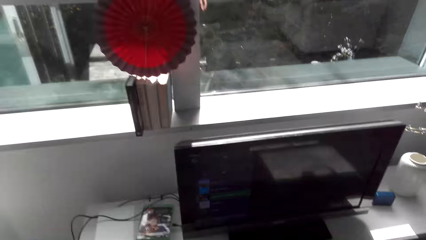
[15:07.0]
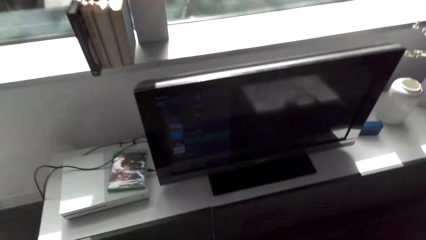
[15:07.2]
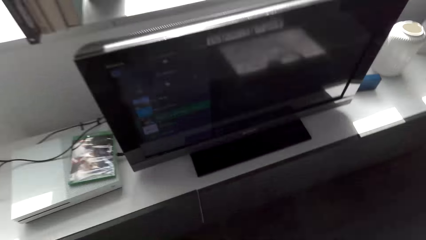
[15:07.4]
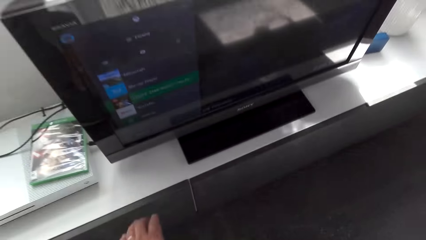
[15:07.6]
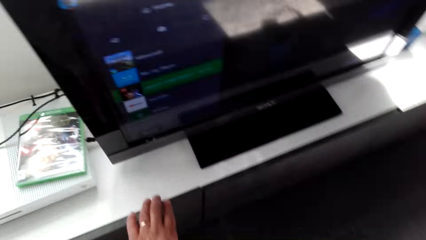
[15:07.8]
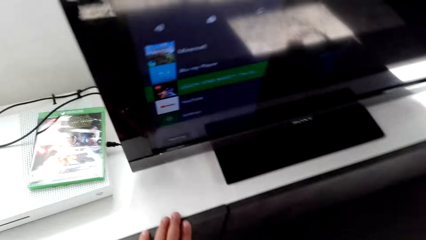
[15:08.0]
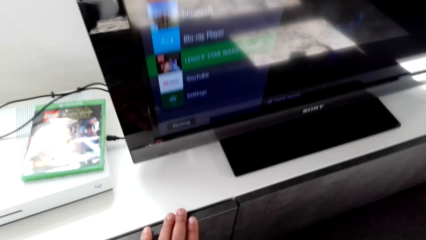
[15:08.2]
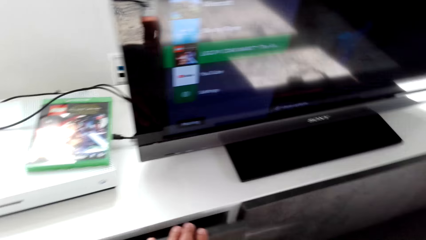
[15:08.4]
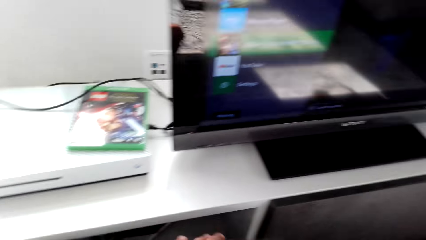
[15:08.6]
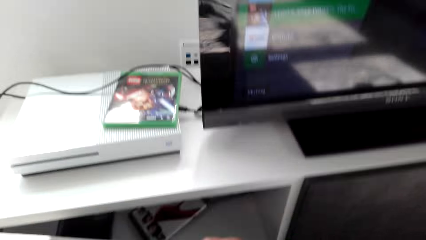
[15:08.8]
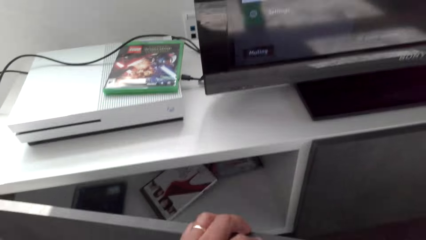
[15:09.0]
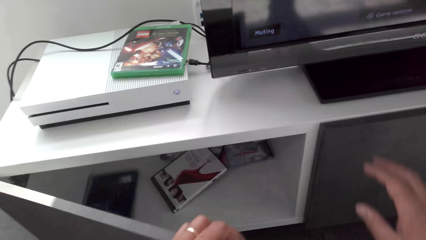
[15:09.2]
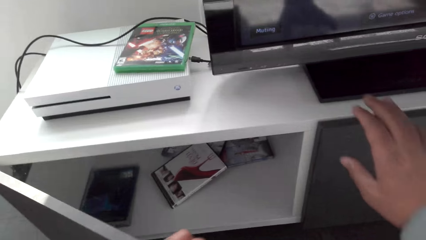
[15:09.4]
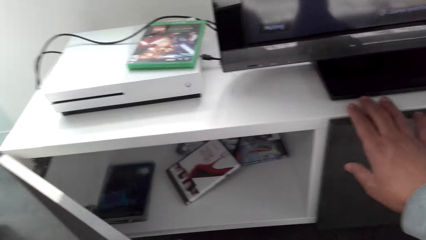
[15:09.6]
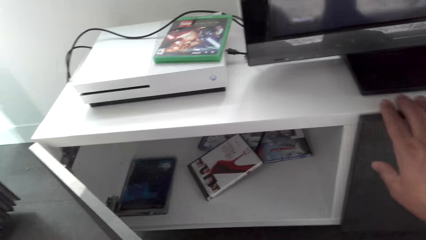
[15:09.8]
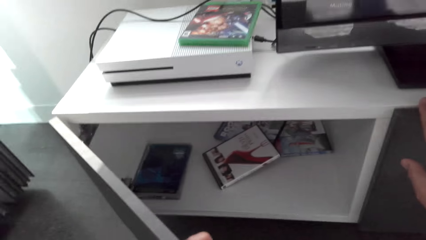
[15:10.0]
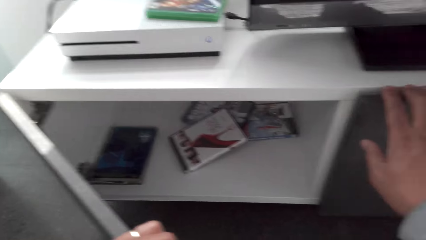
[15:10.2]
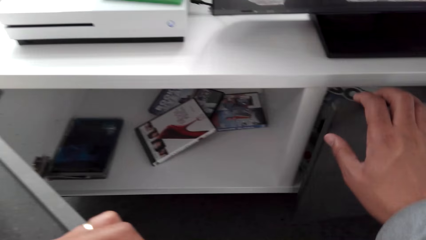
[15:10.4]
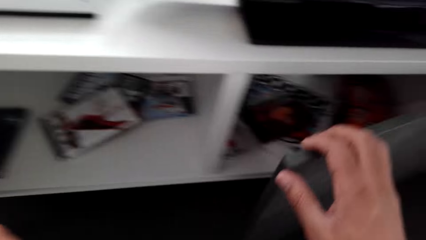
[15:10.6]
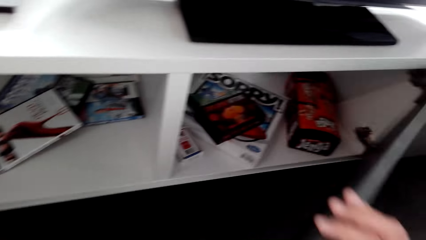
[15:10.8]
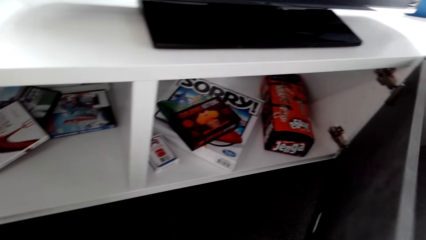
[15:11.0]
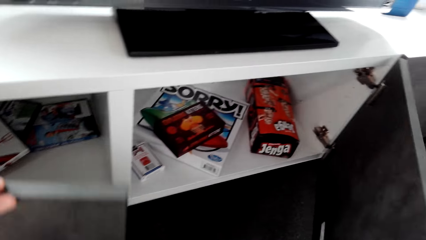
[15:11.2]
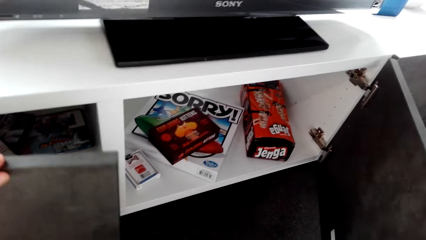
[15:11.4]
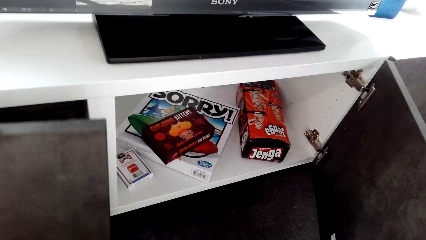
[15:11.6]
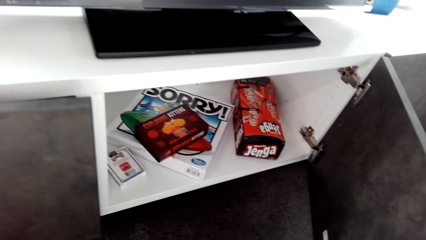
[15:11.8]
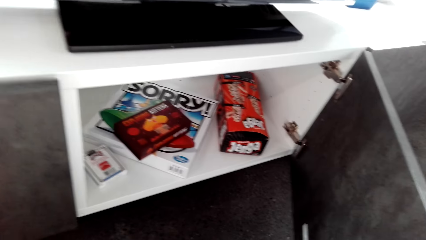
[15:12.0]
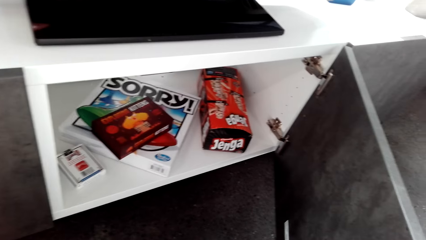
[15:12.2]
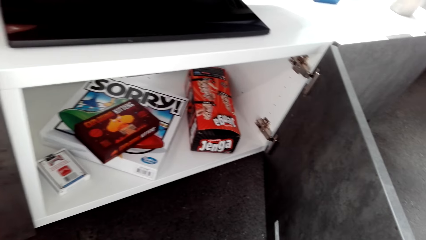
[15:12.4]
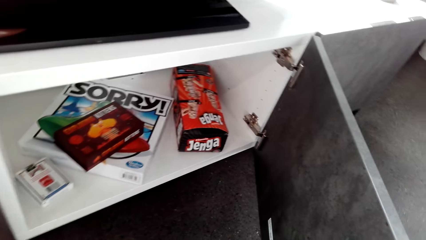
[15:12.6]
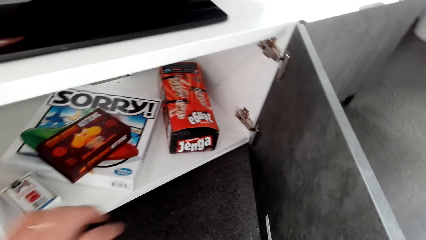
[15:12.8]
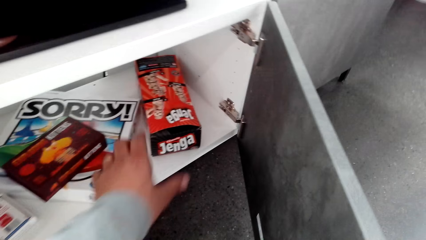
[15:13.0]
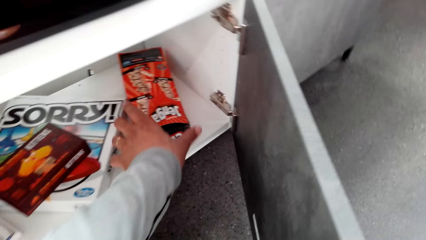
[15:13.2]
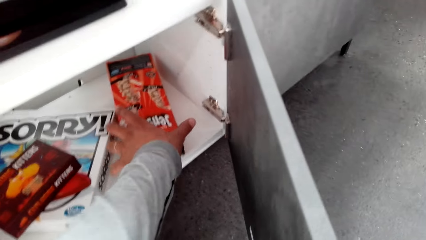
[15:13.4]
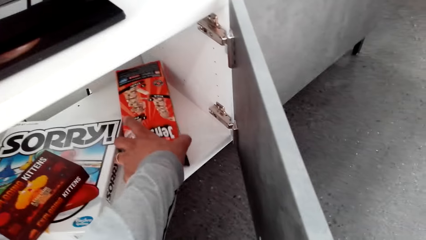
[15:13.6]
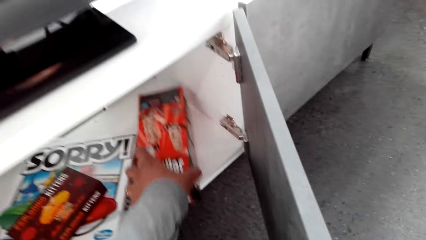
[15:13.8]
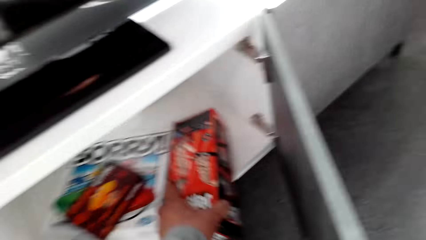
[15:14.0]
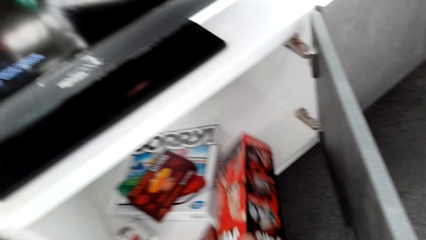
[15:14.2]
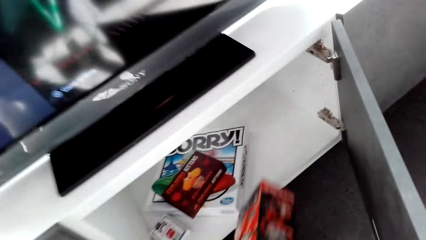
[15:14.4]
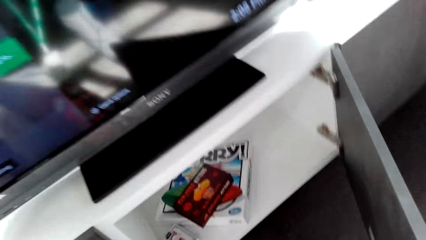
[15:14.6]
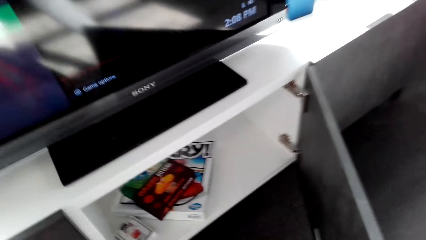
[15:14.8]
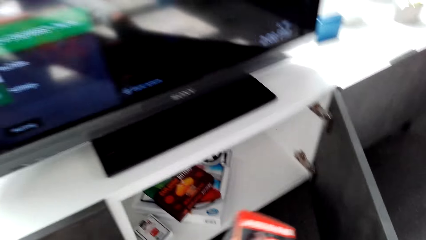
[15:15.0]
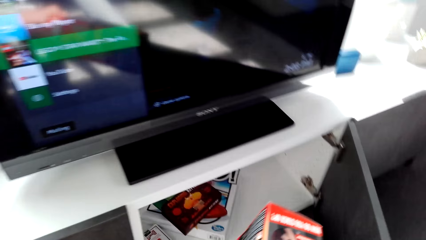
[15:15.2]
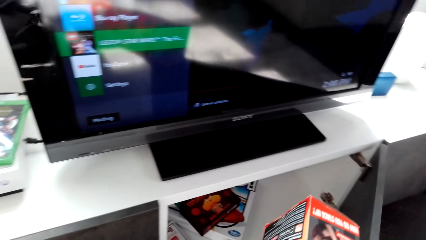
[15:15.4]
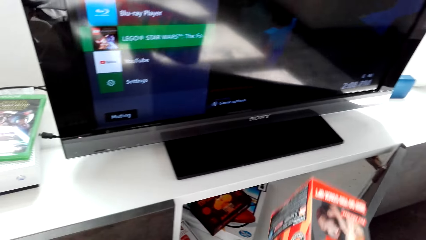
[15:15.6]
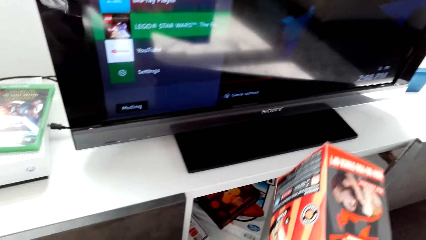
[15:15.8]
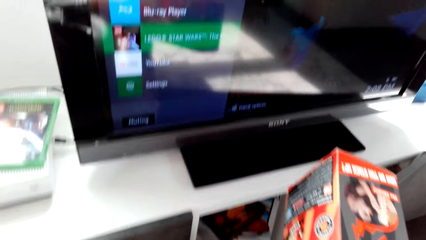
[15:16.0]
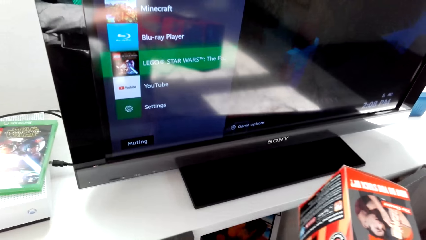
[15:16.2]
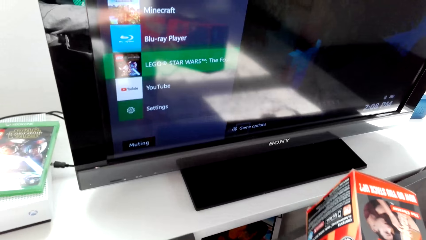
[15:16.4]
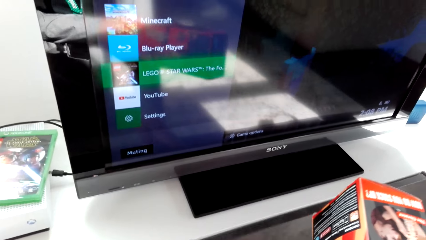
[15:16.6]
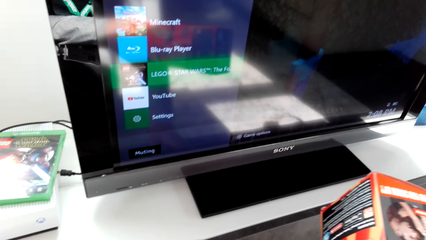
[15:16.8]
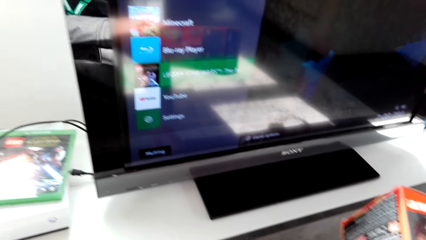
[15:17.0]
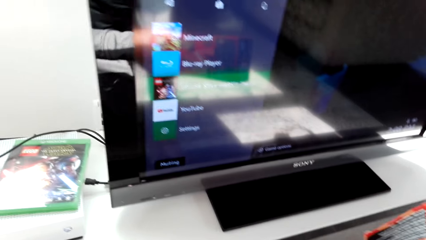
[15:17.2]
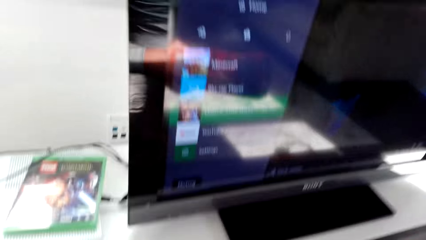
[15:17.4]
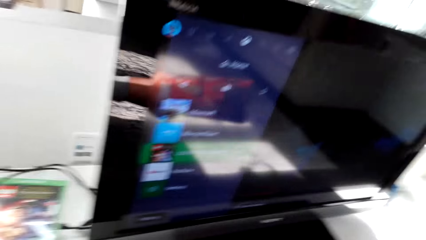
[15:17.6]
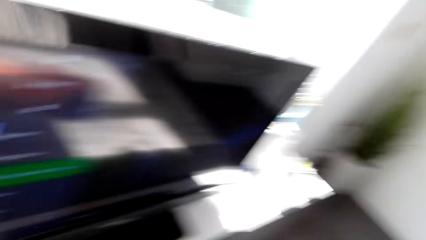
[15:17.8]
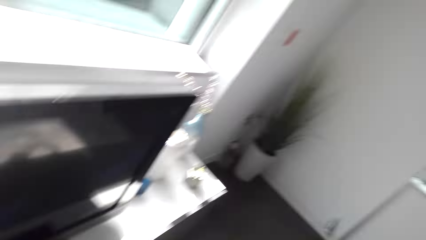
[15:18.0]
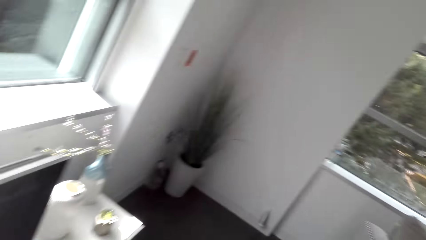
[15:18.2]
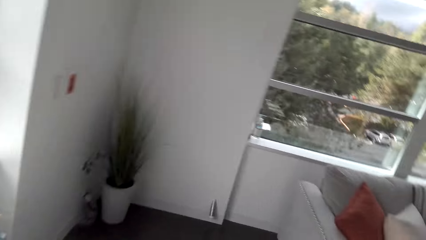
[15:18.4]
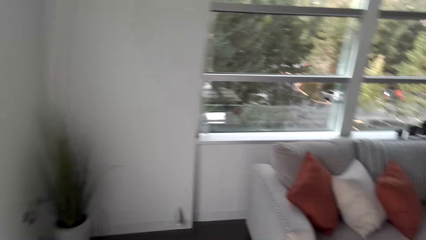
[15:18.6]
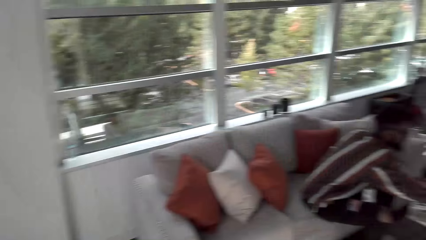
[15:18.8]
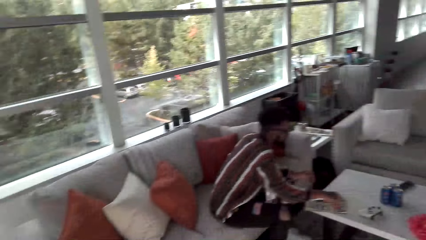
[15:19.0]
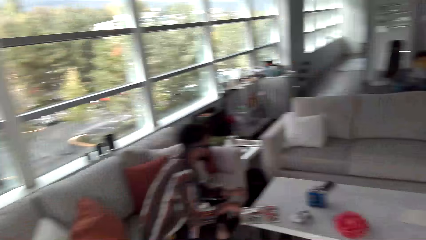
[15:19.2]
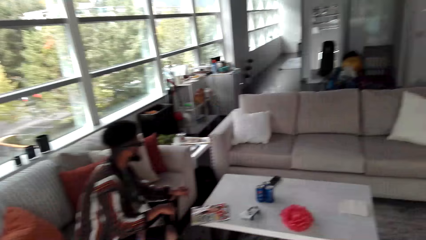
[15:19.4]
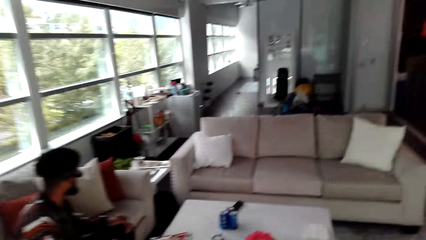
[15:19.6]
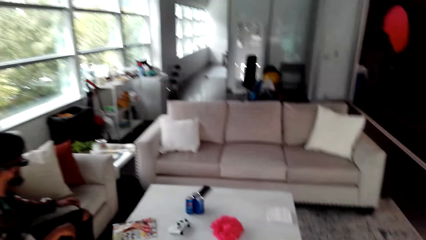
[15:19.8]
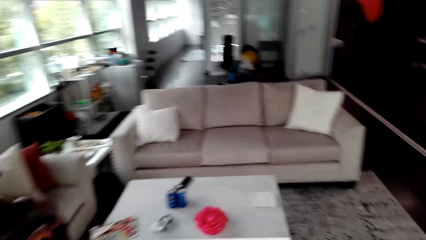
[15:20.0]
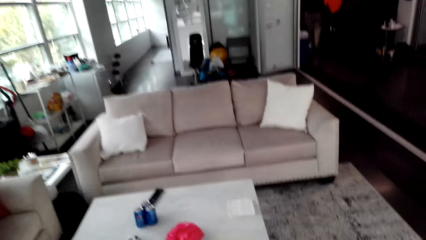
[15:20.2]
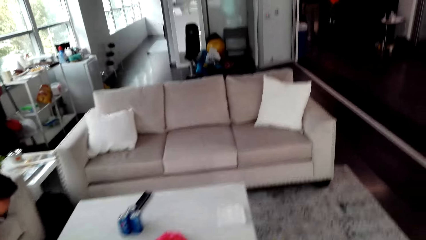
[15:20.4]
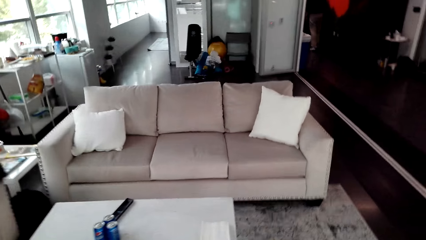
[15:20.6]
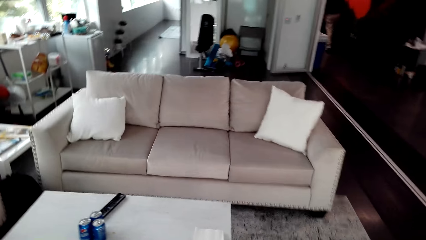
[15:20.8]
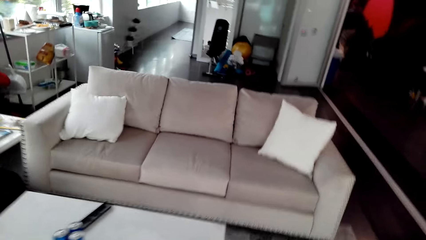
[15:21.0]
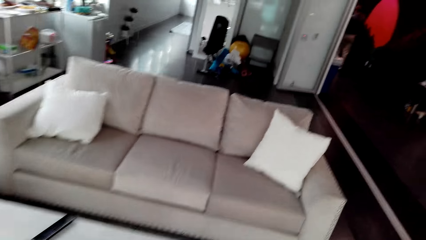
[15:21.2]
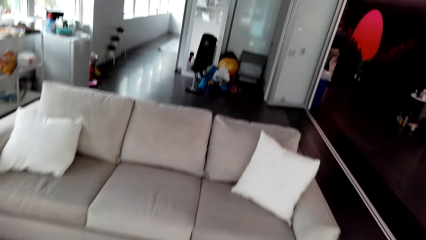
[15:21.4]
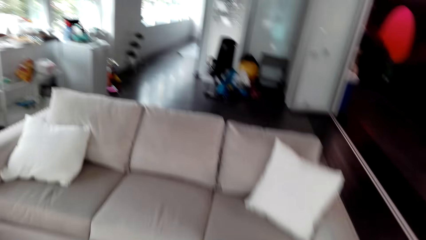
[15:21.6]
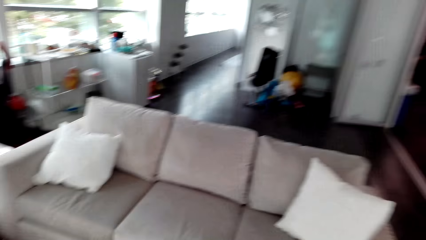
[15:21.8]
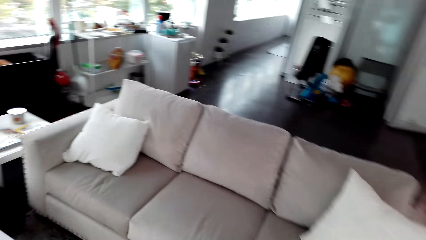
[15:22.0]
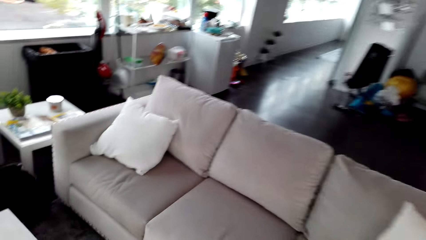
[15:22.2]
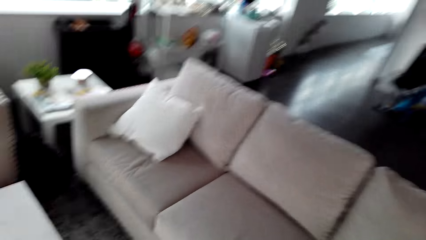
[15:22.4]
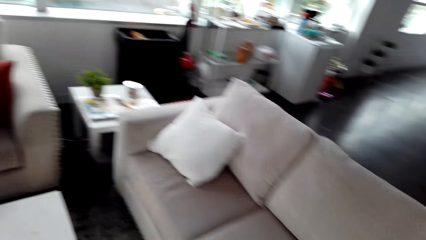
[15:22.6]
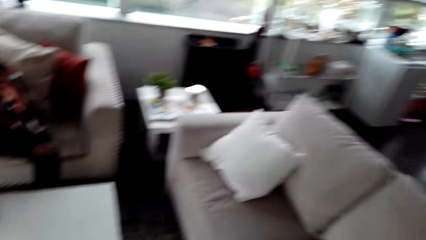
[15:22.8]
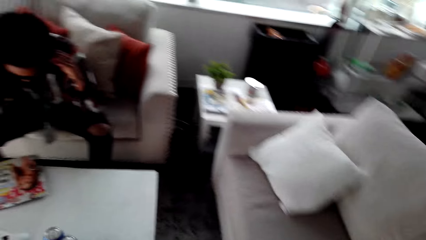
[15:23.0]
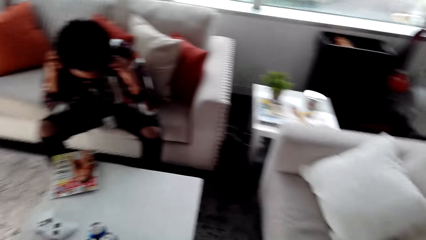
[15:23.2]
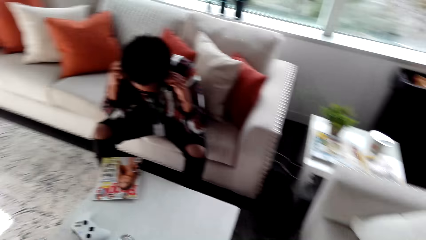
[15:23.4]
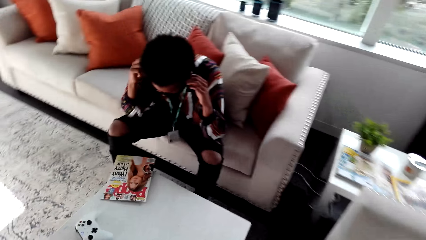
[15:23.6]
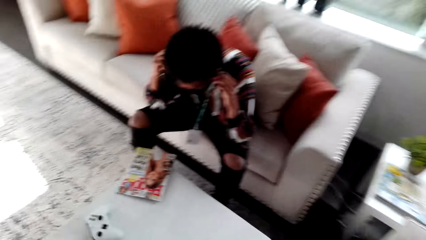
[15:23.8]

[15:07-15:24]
The camera wearer squats. They open the cabinet. They pick up the wooden blocks box. They stand up. They close the cabinet. They turn around. They walk towards a seat.
